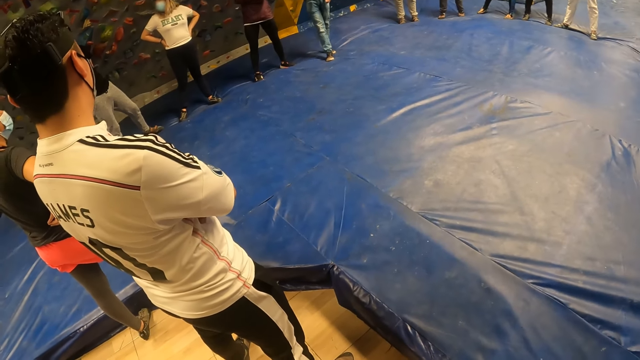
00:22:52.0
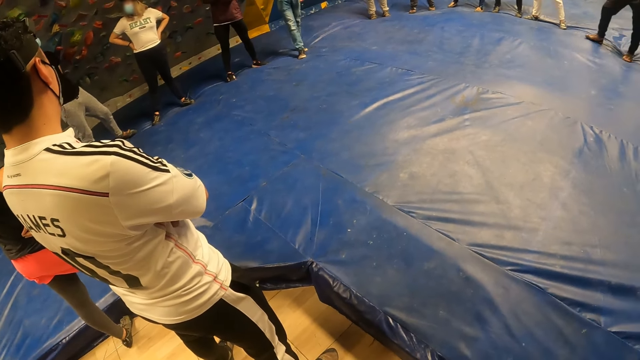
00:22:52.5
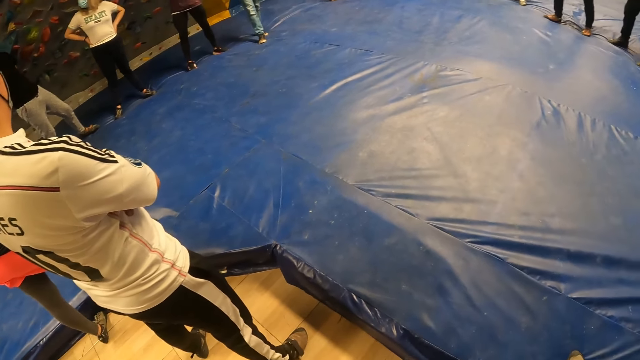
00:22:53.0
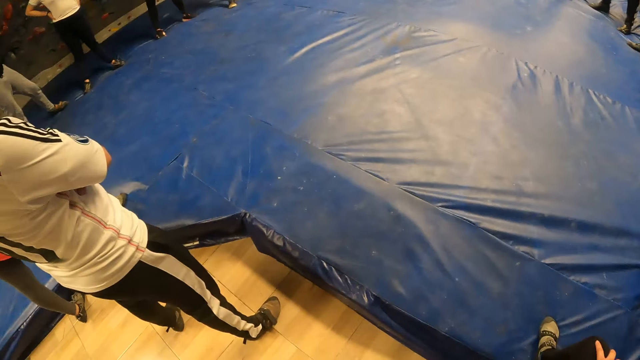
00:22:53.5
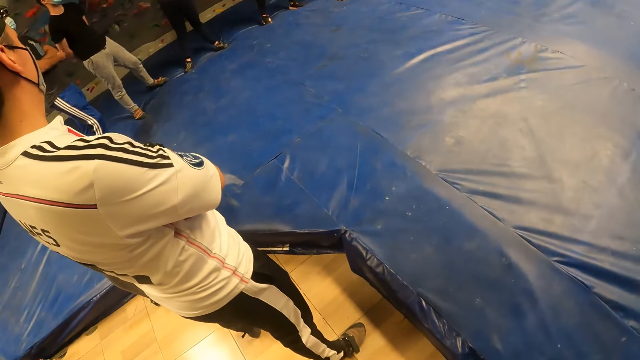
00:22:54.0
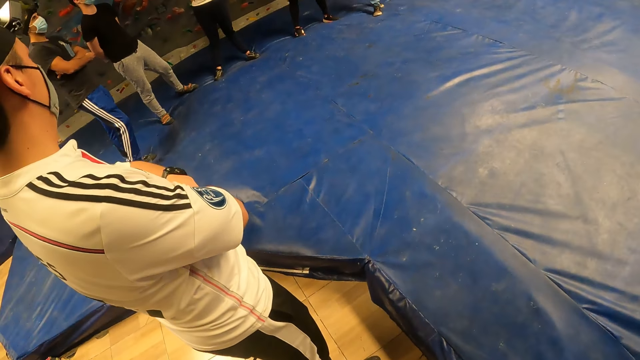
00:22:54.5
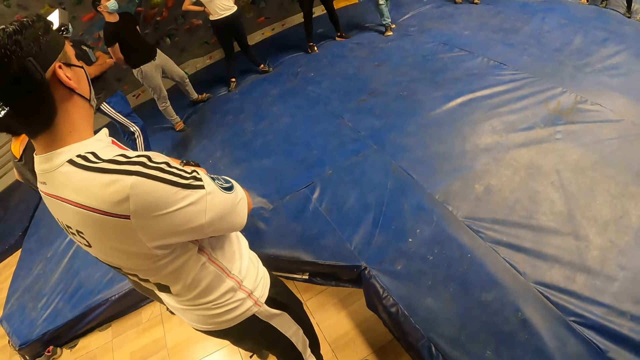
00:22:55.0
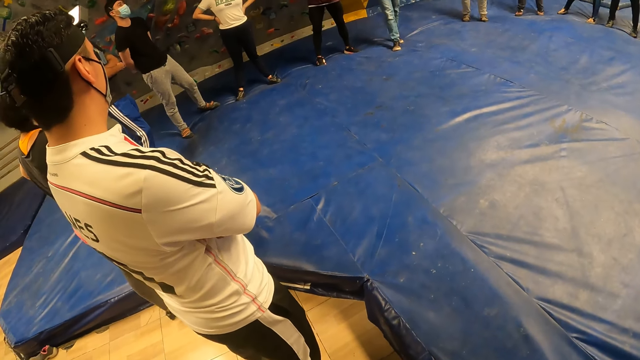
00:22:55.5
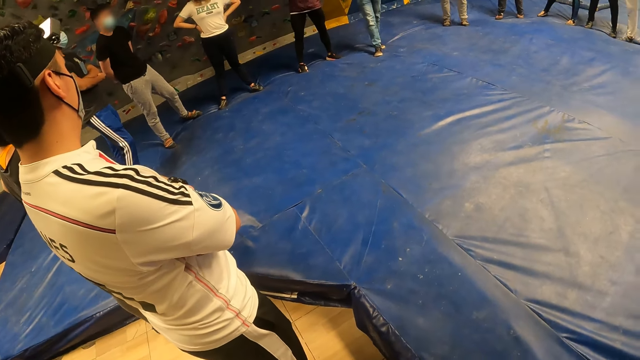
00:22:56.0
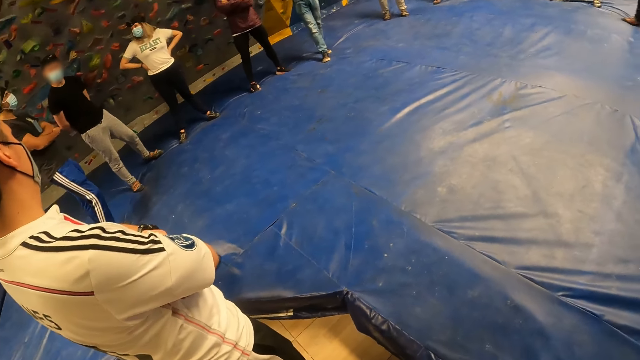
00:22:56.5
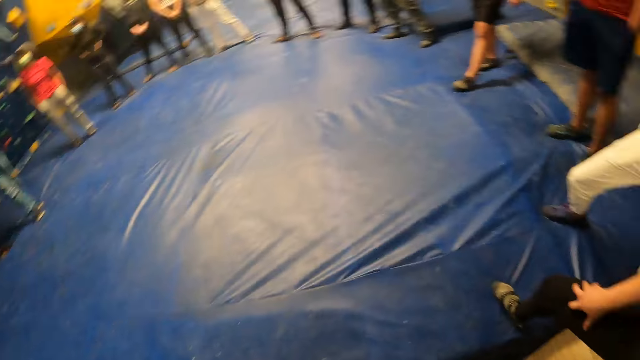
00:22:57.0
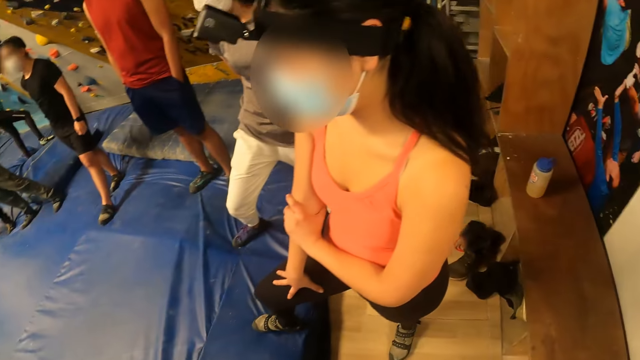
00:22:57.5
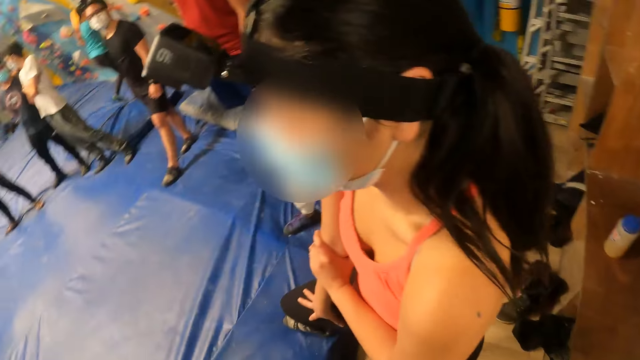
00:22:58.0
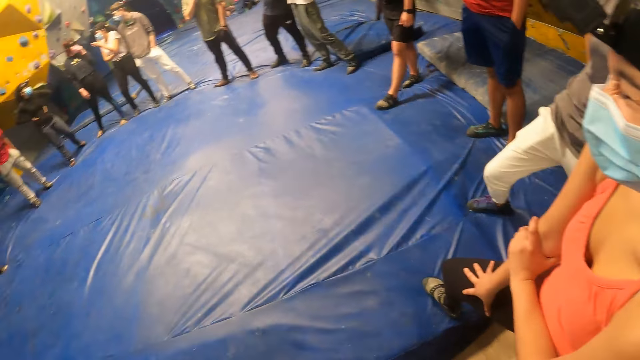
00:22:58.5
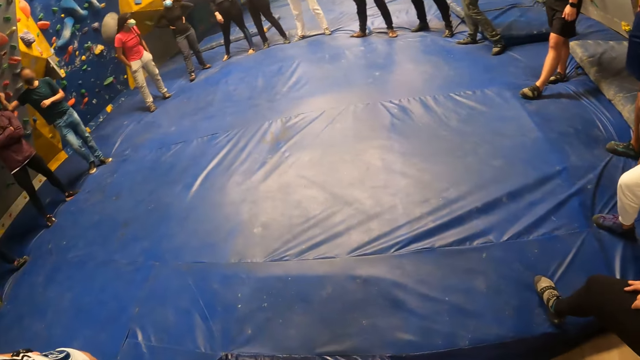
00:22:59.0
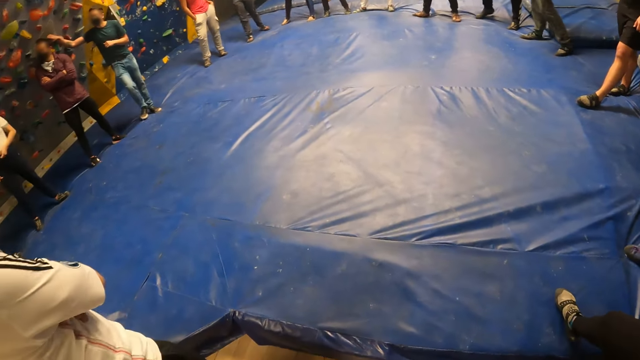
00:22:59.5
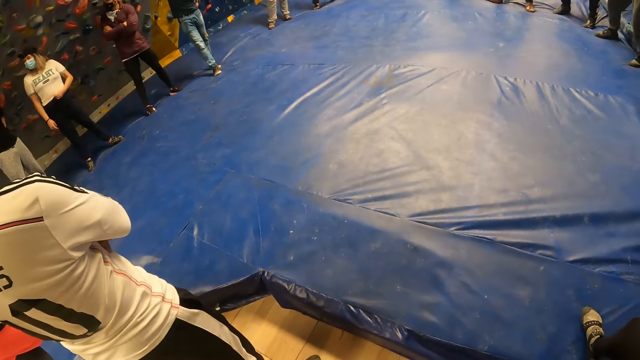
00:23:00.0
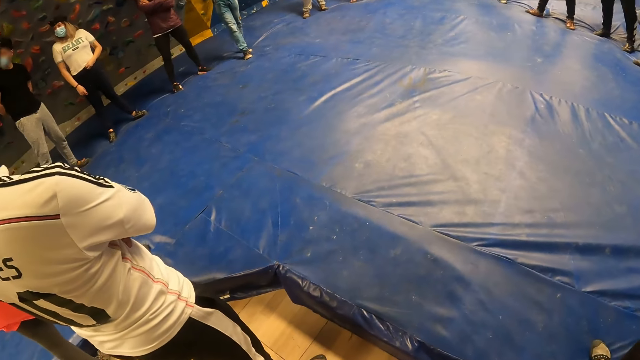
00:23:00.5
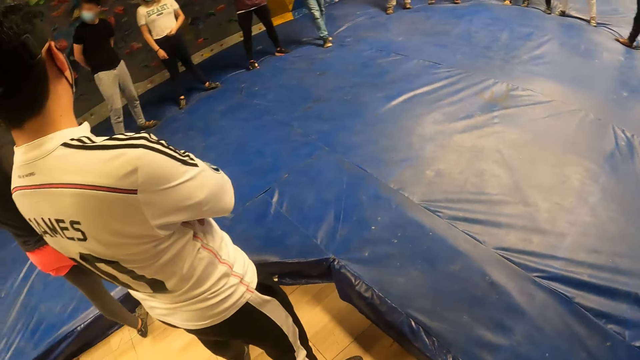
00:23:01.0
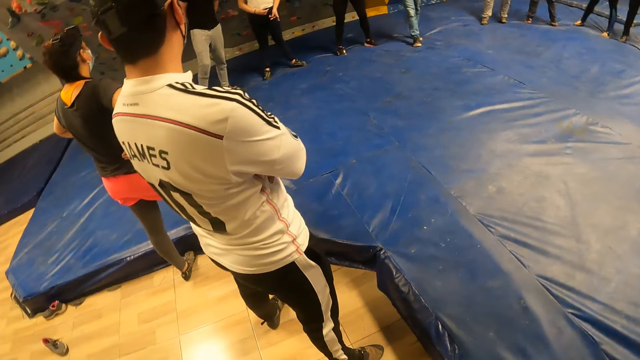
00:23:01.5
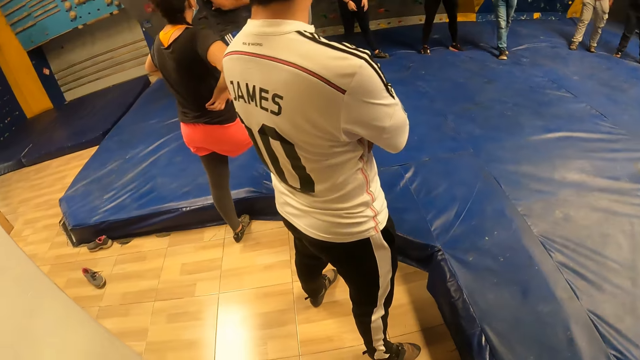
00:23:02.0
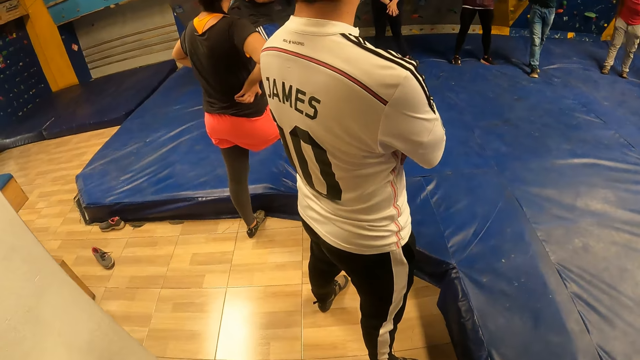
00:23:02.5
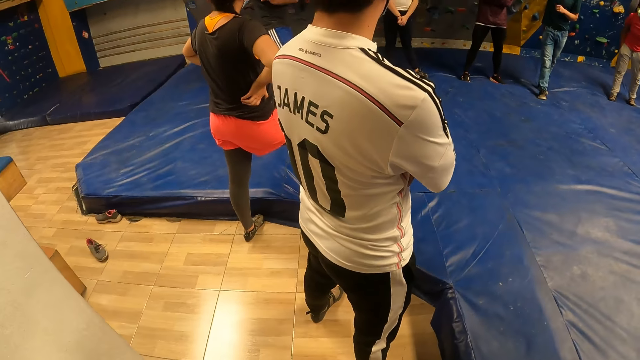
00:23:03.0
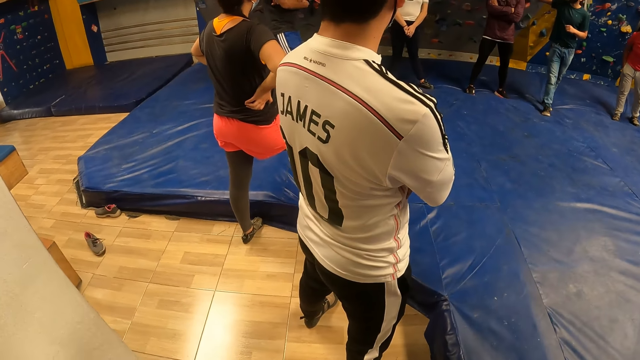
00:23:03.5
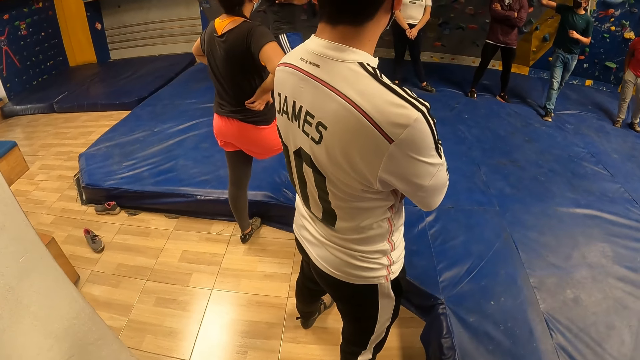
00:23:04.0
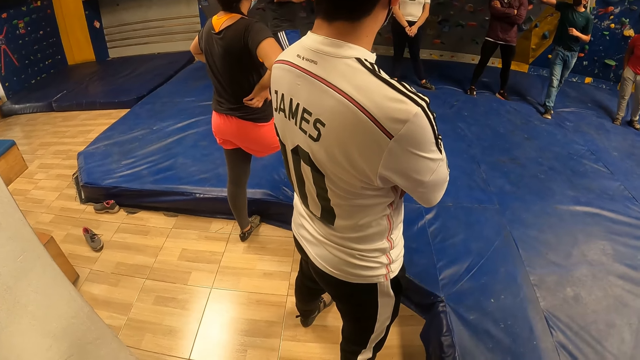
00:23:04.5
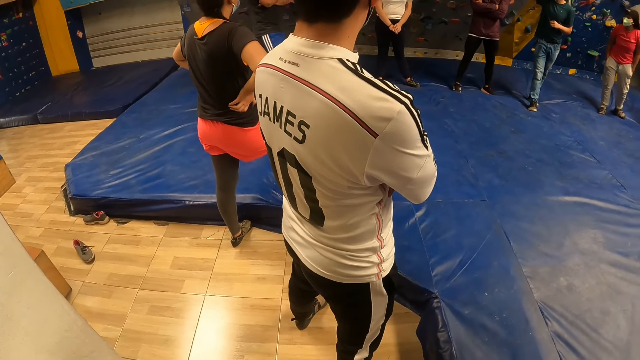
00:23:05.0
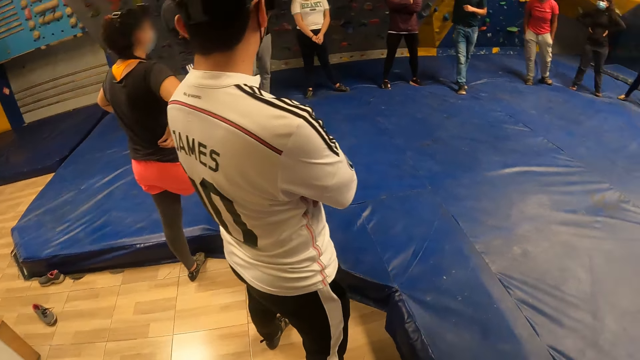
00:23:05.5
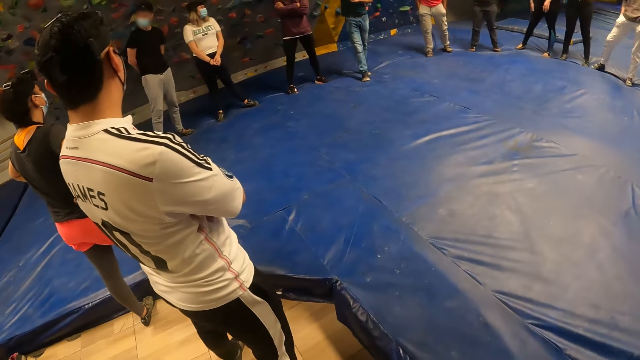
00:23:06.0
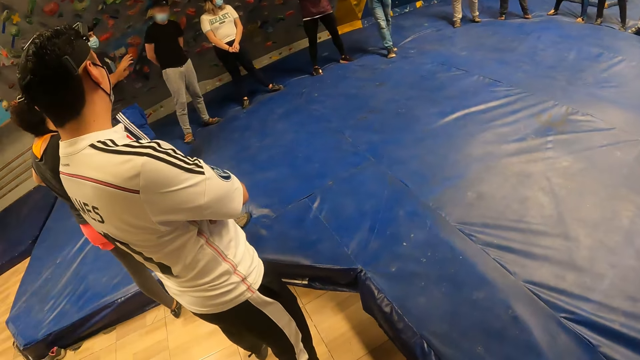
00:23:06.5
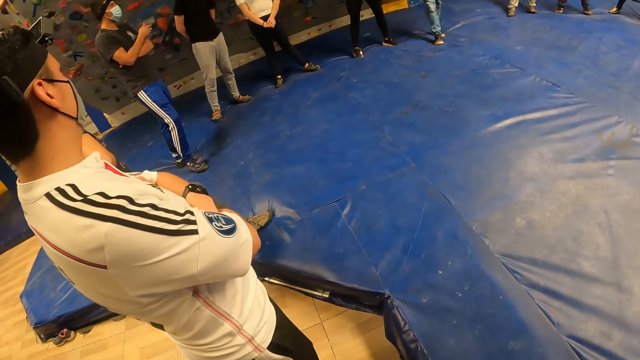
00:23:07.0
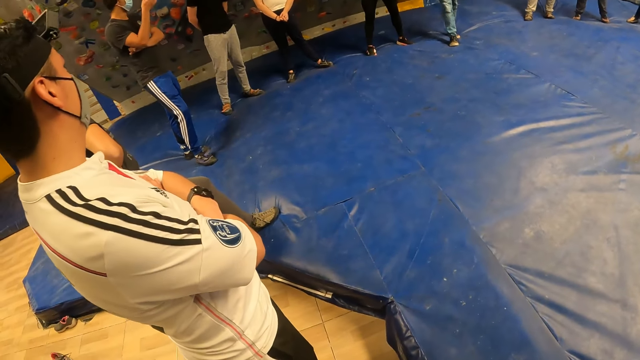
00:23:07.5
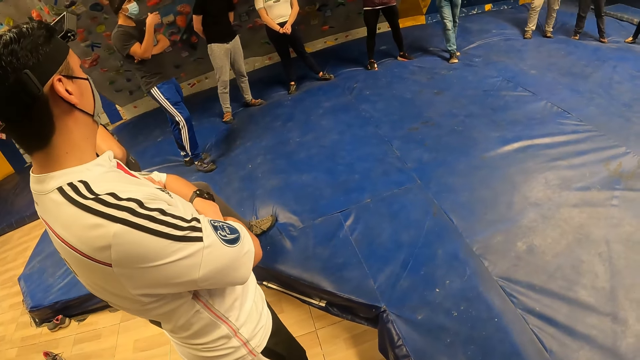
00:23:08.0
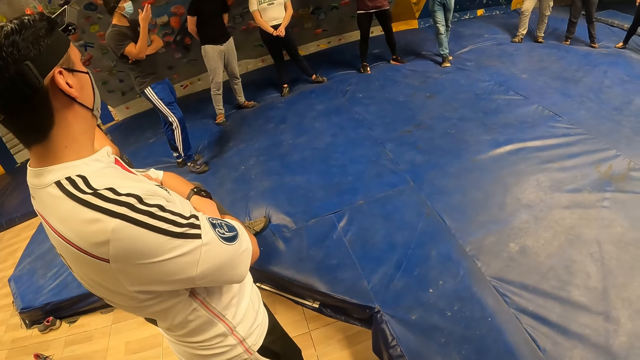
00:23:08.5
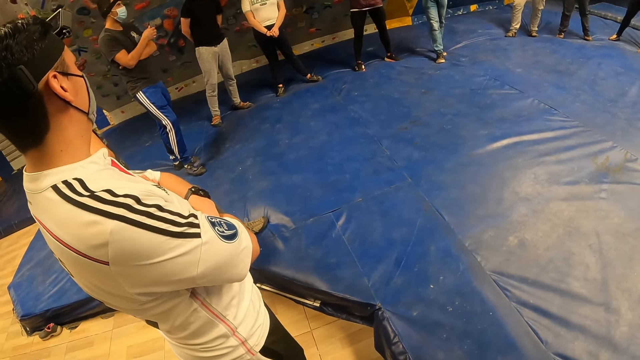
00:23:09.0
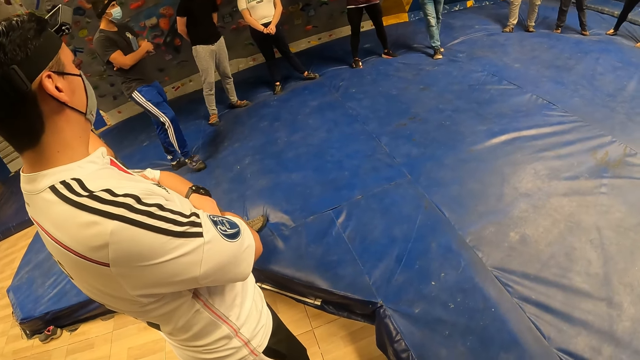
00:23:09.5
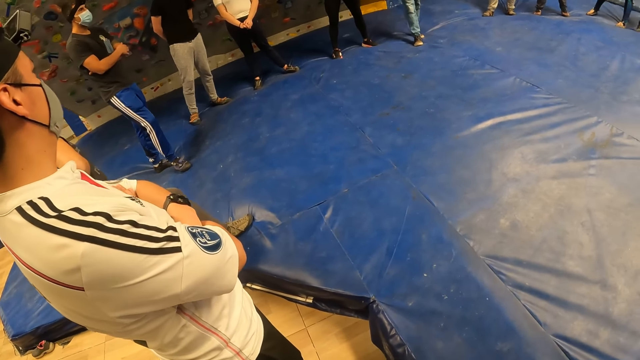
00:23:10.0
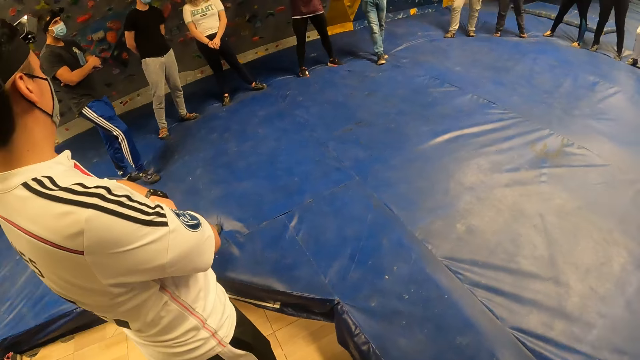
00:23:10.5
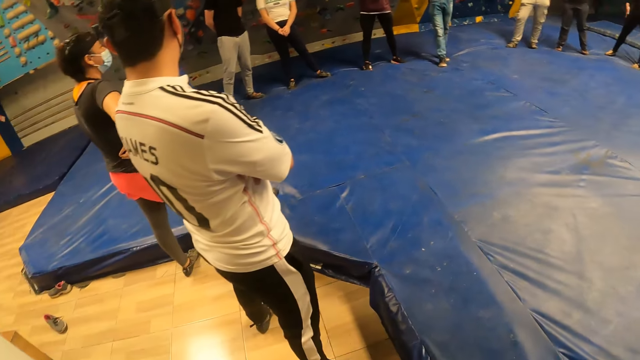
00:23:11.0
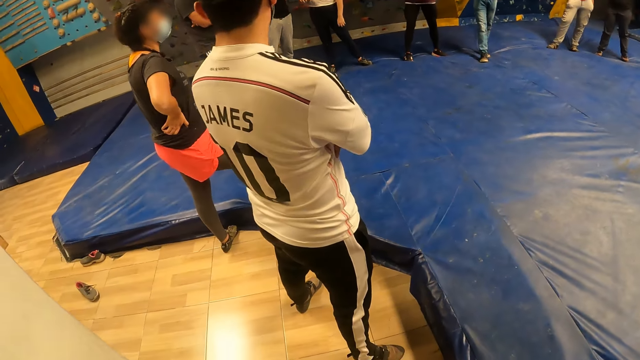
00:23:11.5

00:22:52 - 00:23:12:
A man interacts with a group of people. Another man interacts with the group of people.
